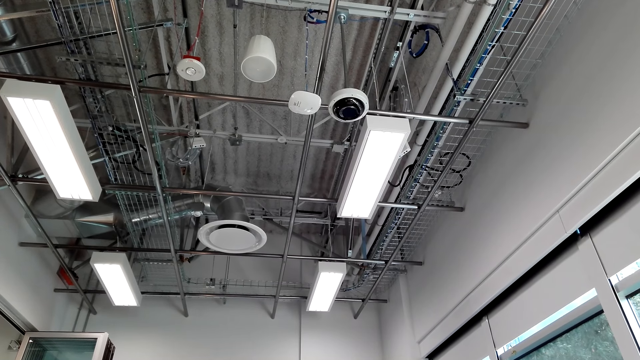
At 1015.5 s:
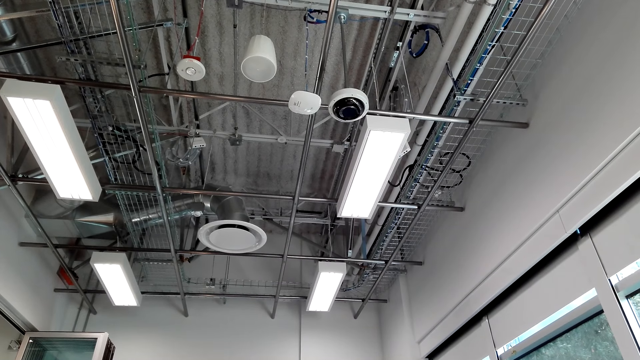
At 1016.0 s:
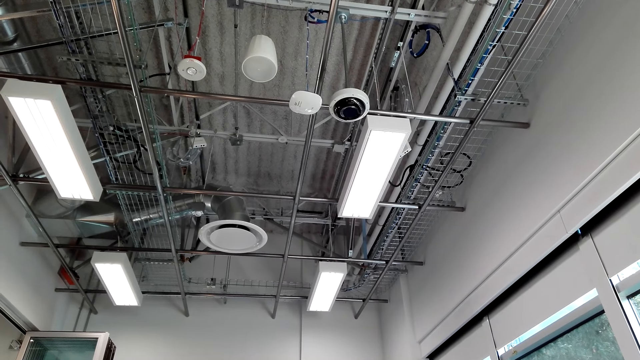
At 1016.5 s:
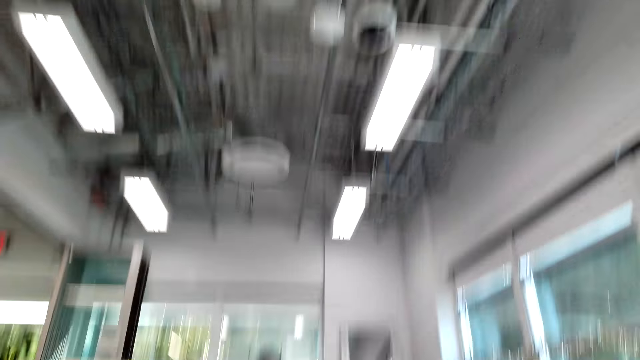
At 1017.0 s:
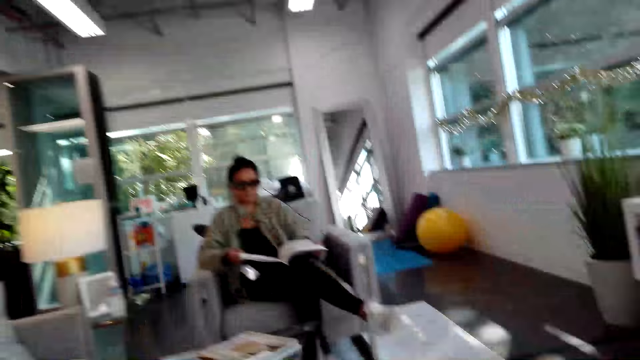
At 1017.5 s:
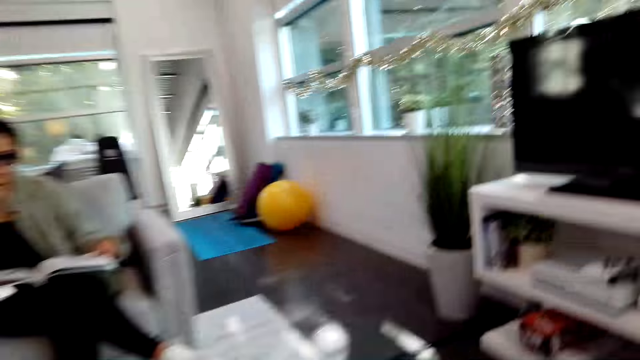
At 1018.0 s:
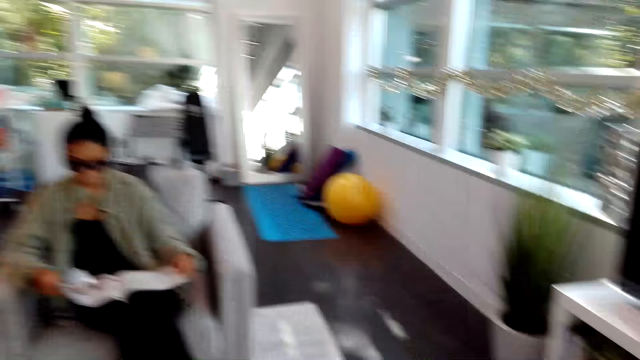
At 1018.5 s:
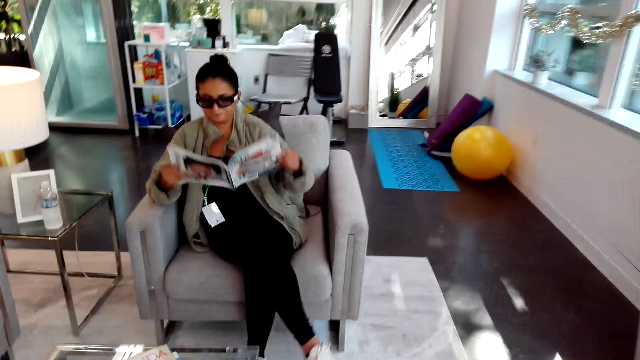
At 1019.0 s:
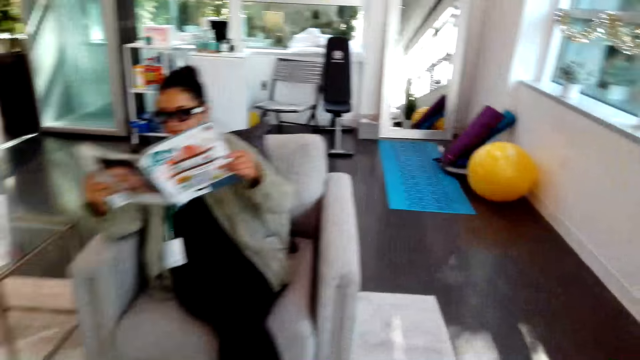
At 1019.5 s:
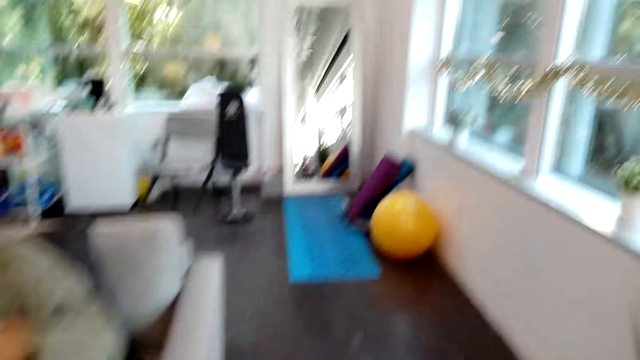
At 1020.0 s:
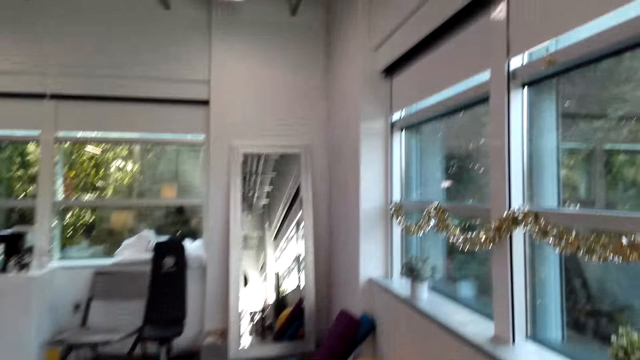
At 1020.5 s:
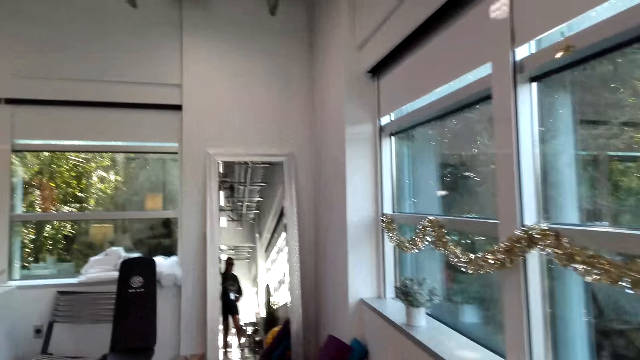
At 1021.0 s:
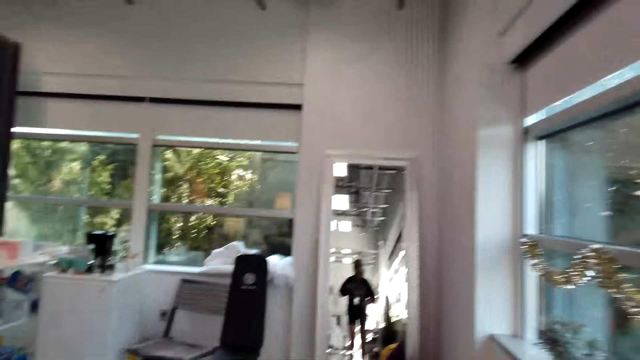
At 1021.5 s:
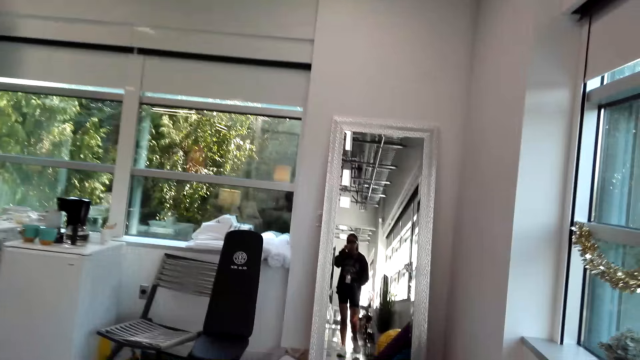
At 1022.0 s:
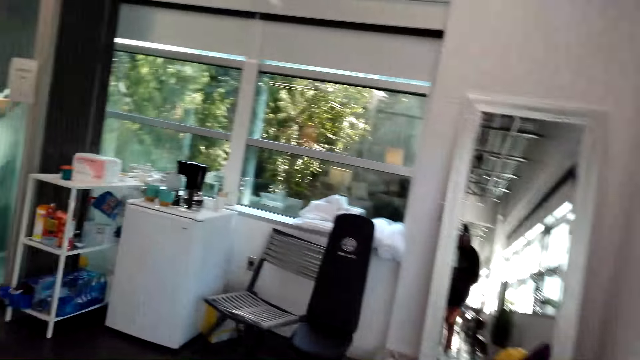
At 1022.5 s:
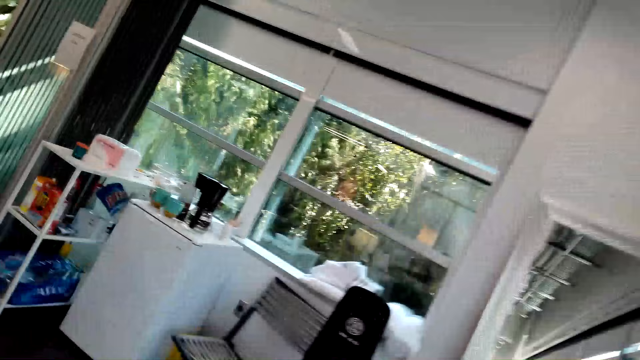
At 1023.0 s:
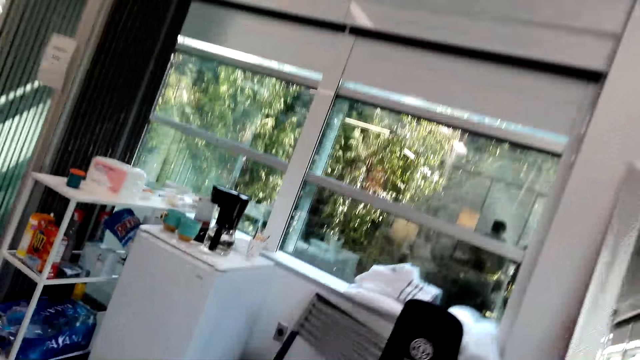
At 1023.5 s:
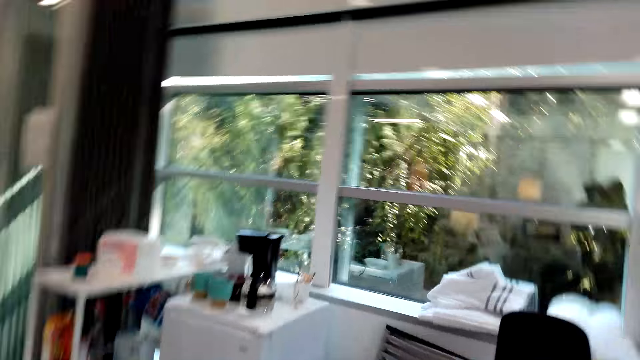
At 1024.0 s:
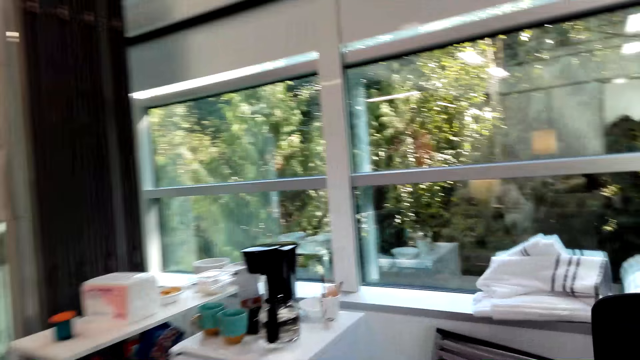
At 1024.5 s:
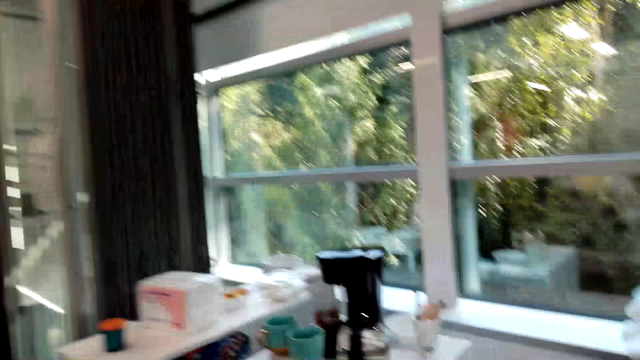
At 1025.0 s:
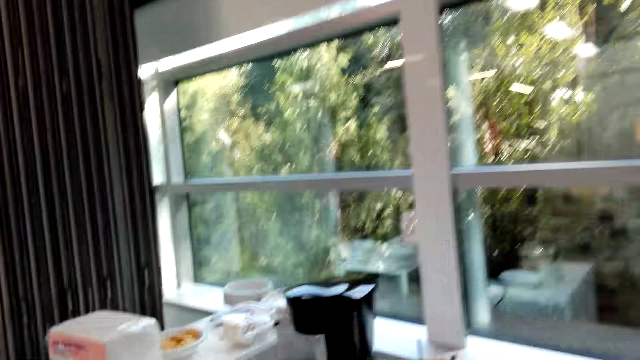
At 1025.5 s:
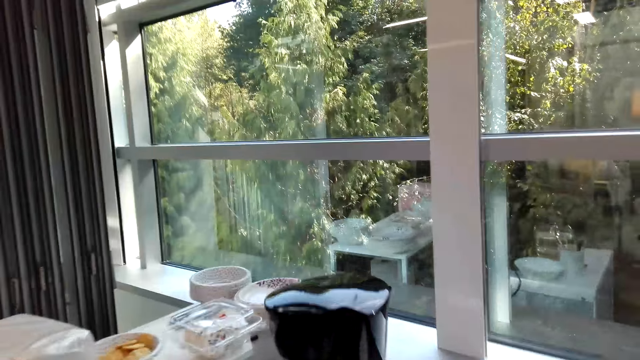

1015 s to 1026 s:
The camera wearer walks in the room. A woman reads a magazine. She holds the magazine with hands. The camera wearer talks with the woman. They walk towards a sink.

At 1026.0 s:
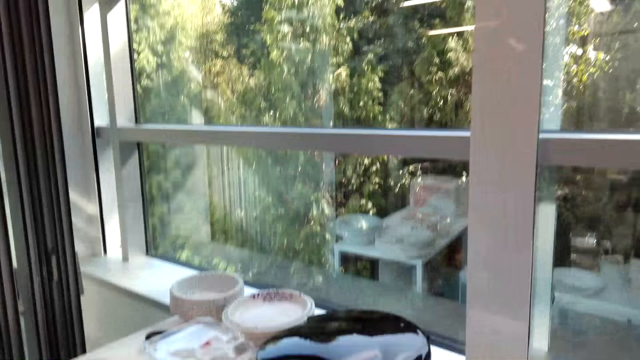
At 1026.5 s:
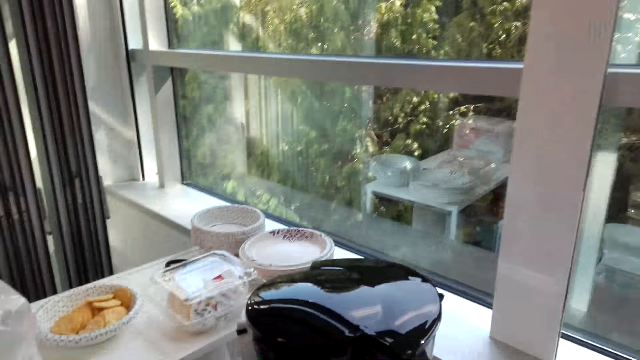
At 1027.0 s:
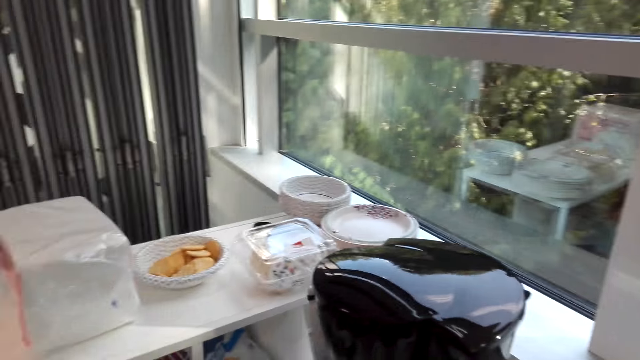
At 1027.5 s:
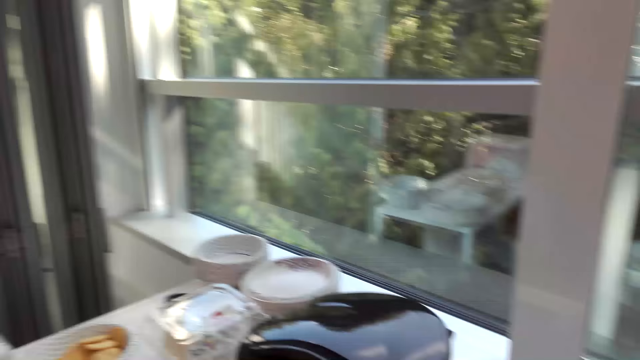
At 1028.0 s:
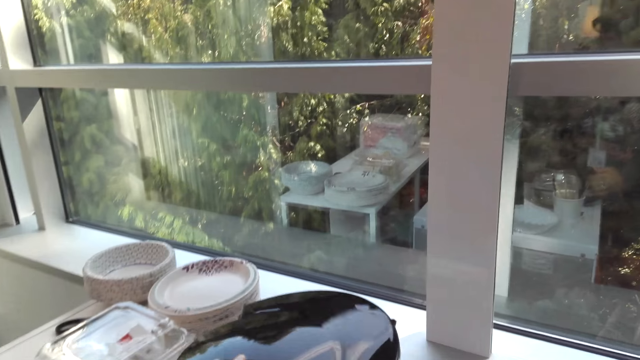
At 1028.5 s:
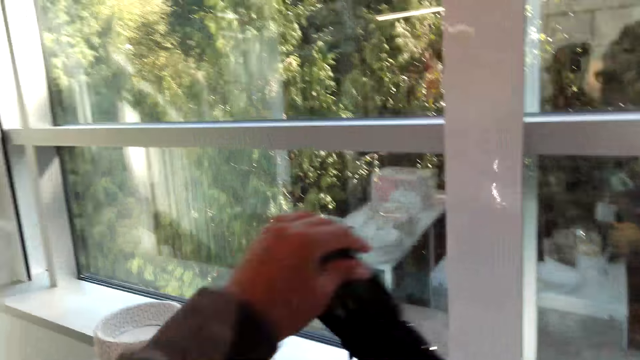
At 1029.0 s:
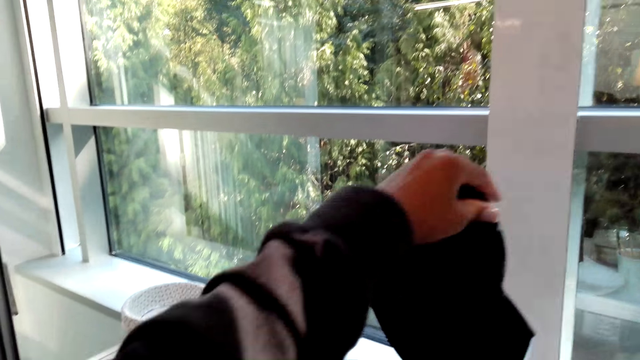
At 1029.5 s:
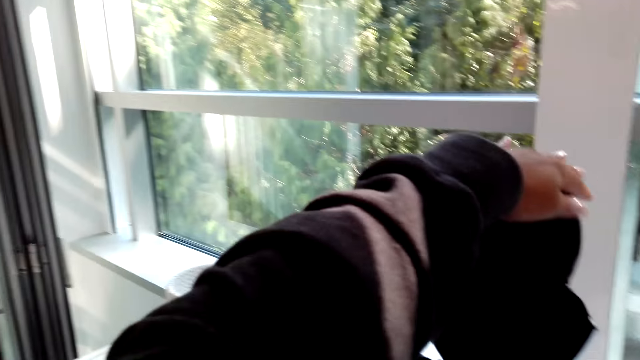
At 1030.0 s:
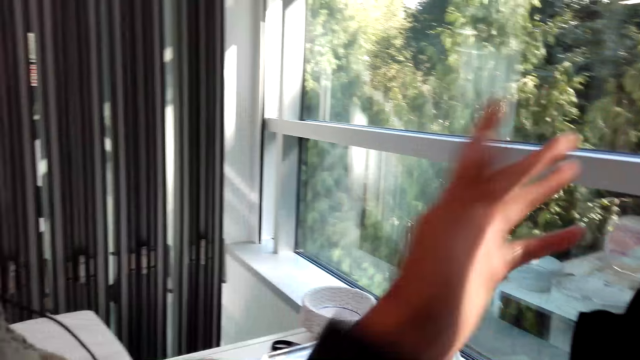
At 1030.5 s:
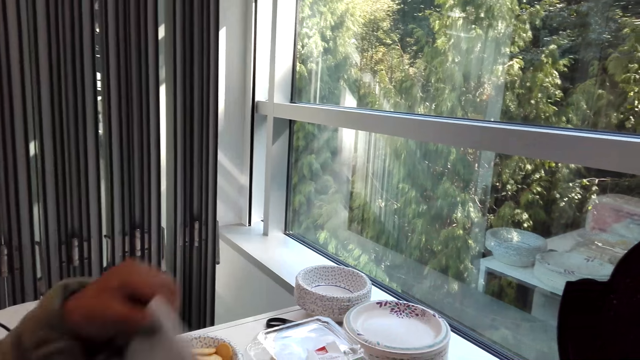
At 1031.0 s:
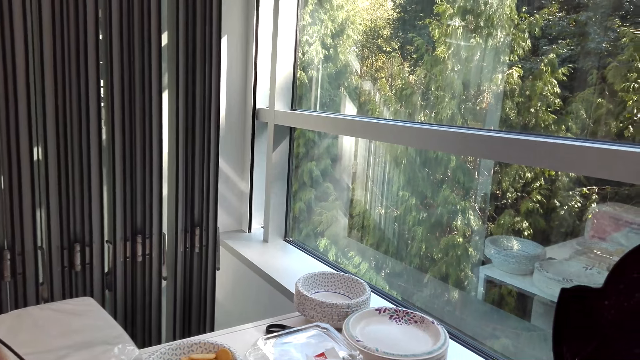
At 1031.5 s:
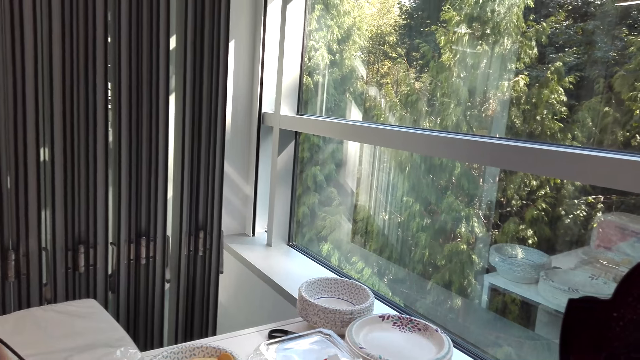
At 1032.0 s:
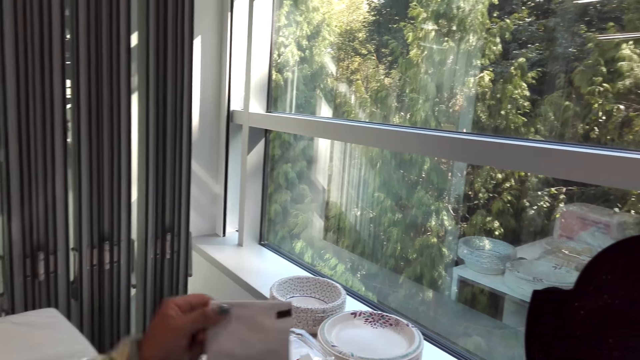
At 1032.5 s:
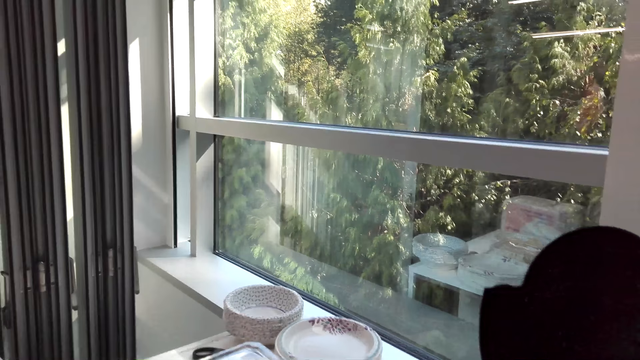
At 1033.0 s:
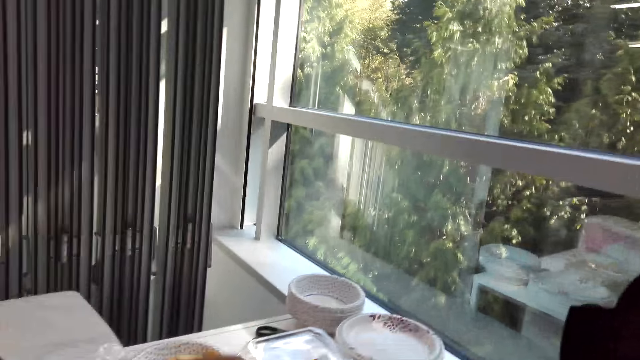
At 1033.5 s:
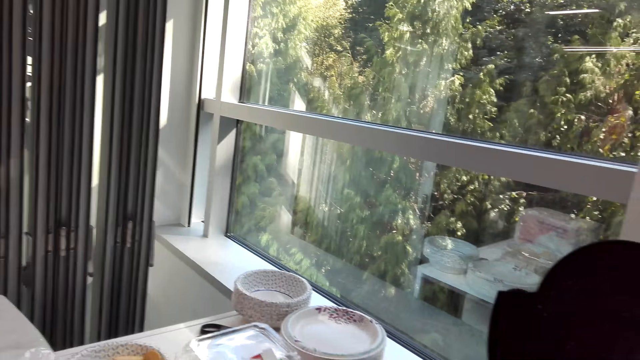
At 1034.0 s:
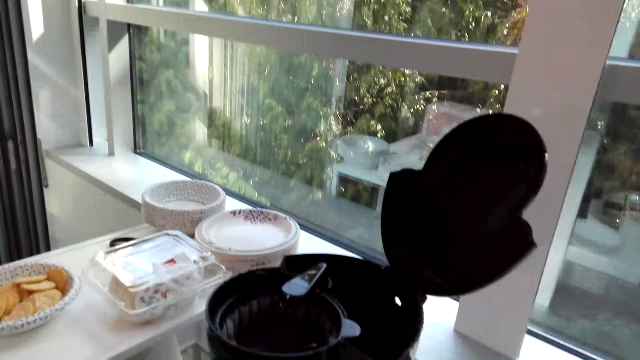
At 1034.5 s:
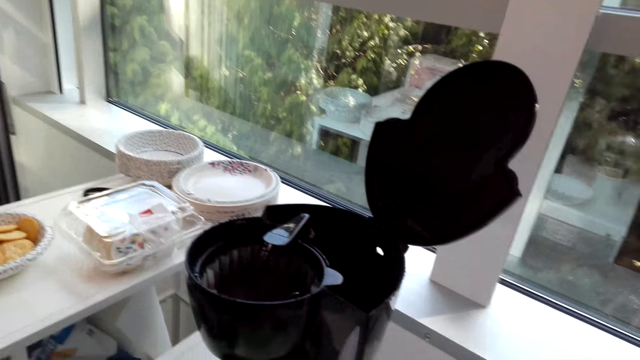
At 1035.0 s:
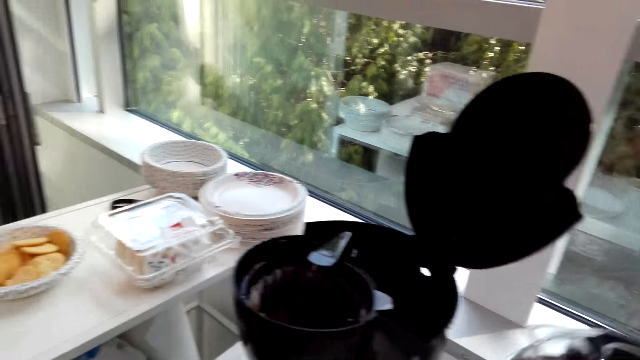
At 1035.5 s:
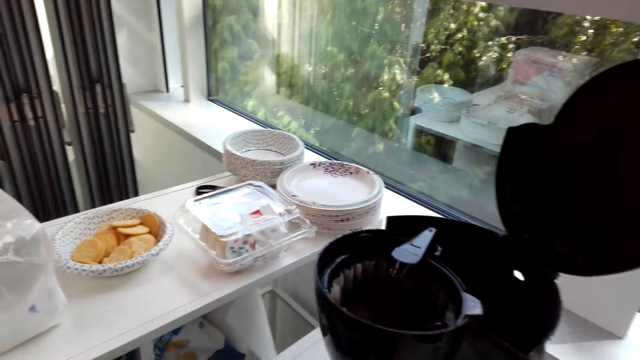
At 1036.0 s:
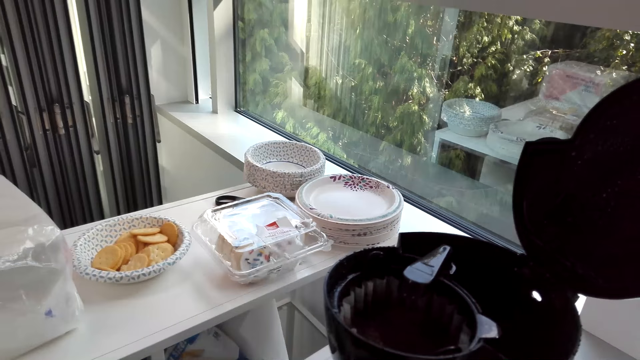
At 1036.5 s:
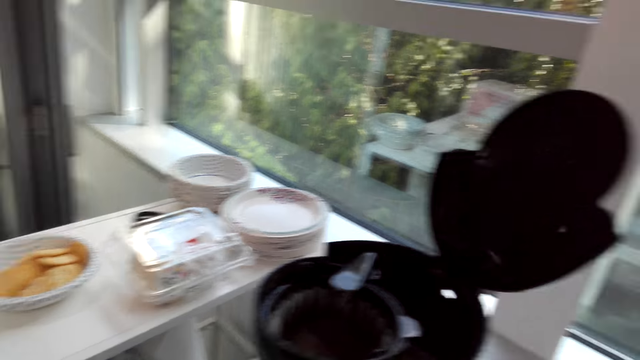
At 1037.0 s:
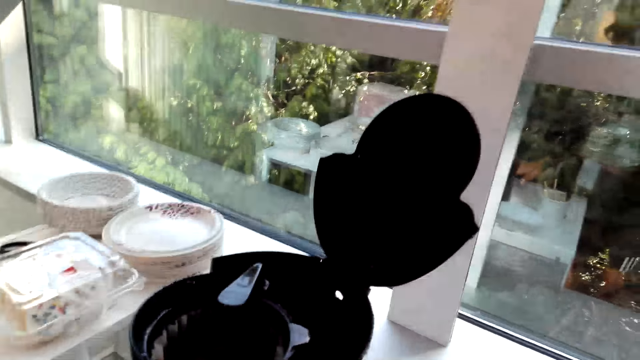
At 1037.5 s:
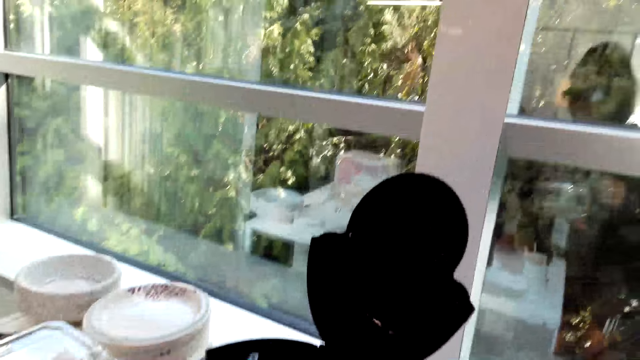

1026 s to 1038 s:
The camera wearer opens a coffee machine. They hold a packet. A woman picks up a packet of coffee. The camera wearer stares at the coffee machine.
